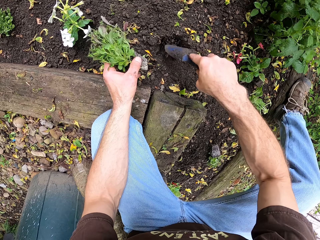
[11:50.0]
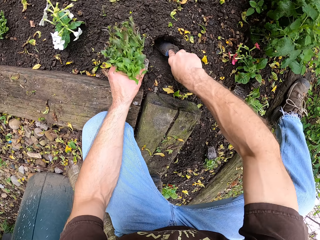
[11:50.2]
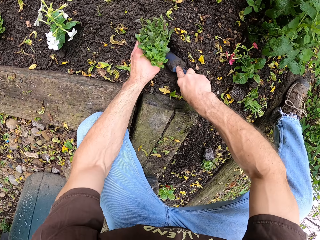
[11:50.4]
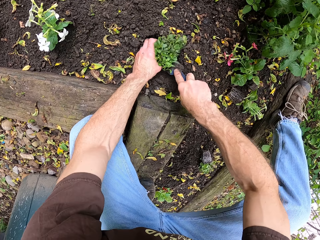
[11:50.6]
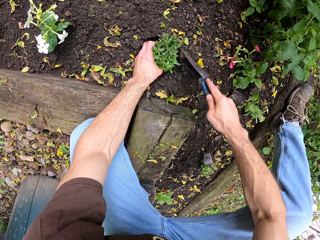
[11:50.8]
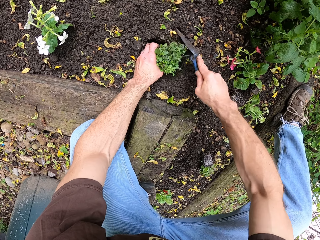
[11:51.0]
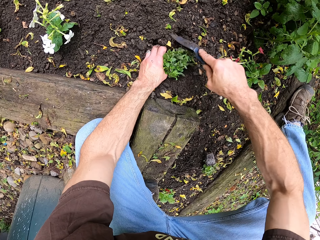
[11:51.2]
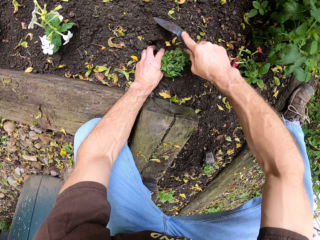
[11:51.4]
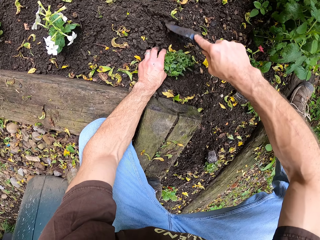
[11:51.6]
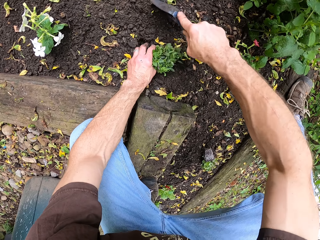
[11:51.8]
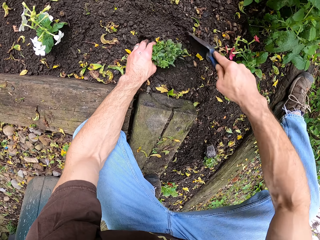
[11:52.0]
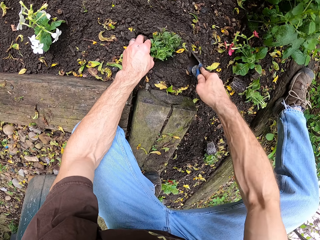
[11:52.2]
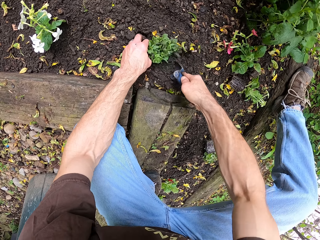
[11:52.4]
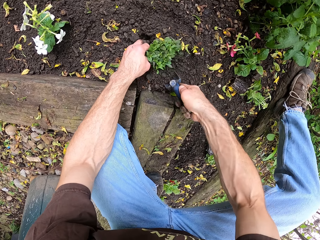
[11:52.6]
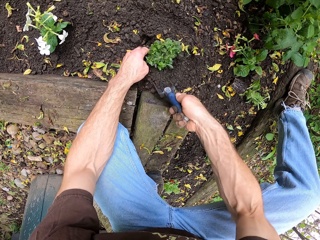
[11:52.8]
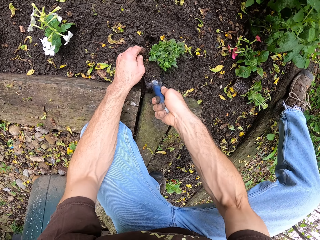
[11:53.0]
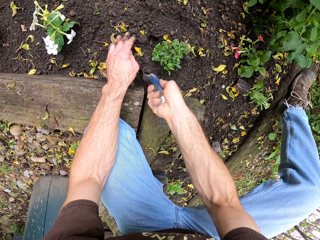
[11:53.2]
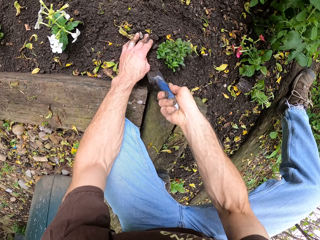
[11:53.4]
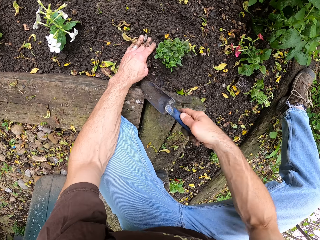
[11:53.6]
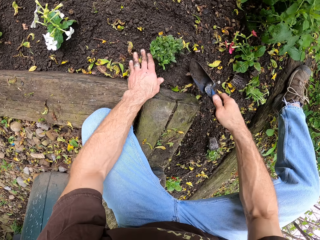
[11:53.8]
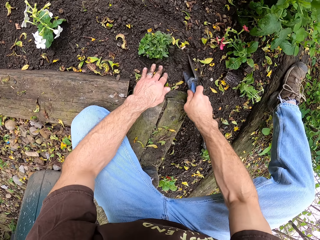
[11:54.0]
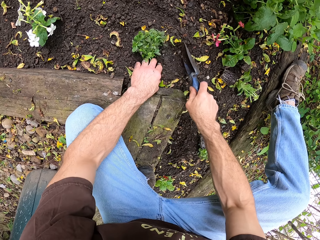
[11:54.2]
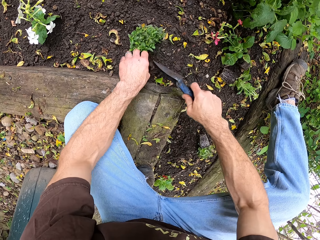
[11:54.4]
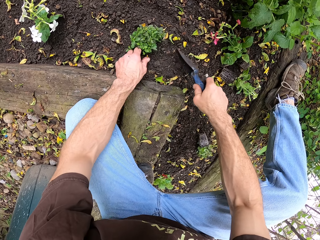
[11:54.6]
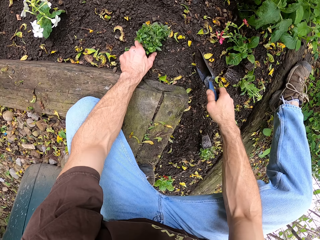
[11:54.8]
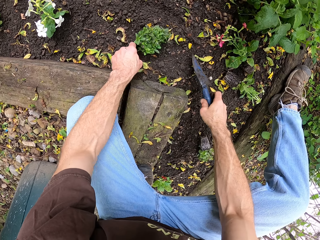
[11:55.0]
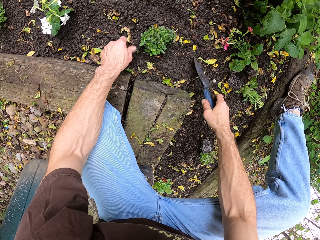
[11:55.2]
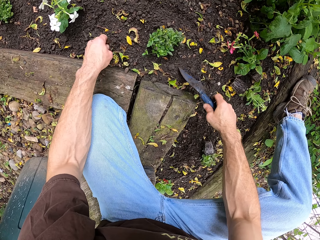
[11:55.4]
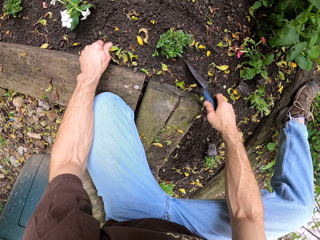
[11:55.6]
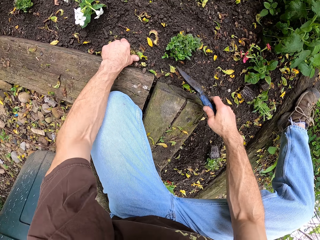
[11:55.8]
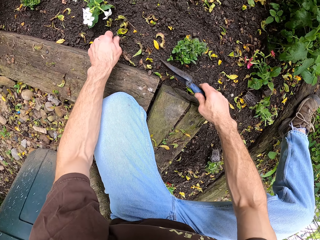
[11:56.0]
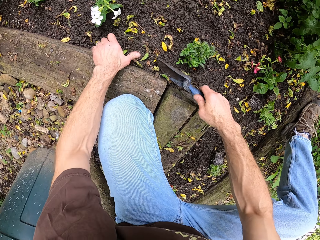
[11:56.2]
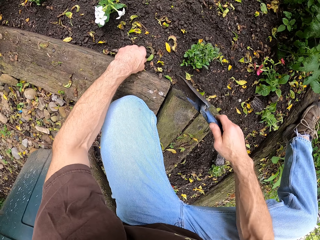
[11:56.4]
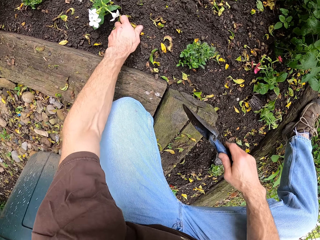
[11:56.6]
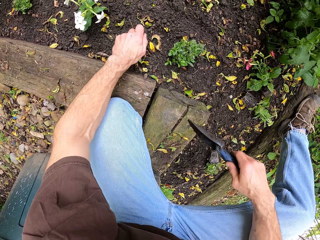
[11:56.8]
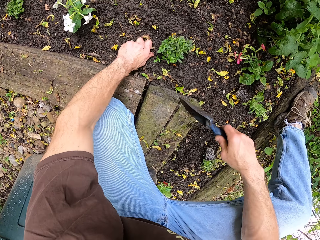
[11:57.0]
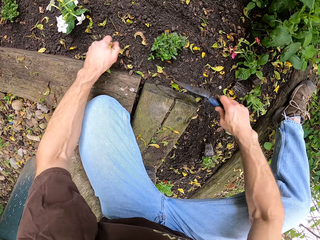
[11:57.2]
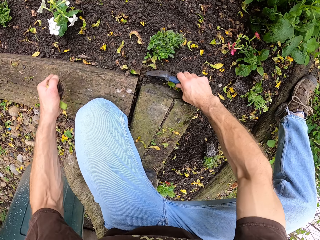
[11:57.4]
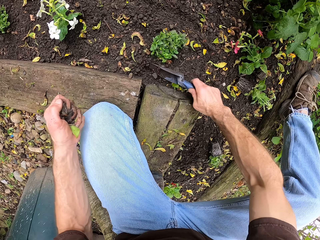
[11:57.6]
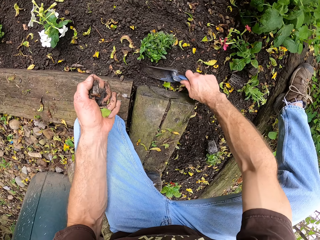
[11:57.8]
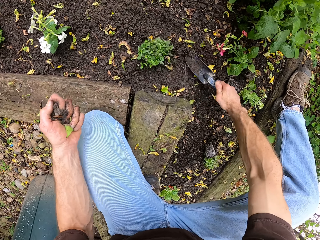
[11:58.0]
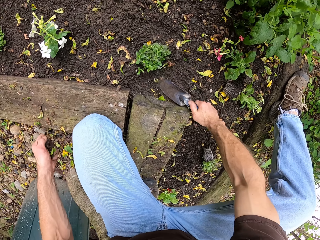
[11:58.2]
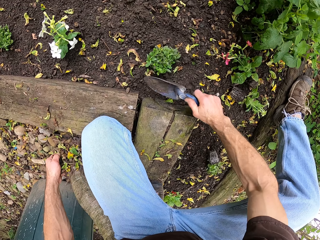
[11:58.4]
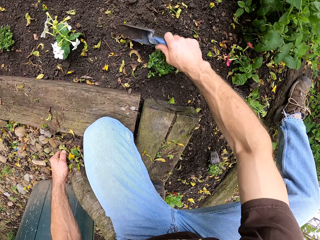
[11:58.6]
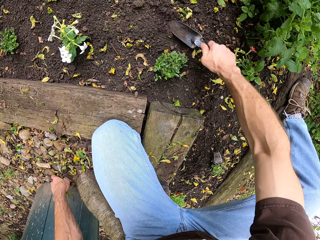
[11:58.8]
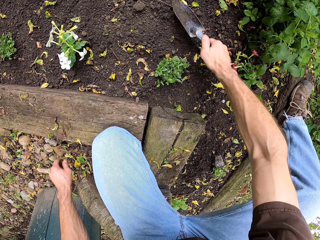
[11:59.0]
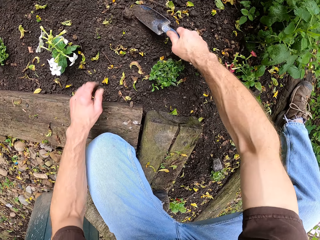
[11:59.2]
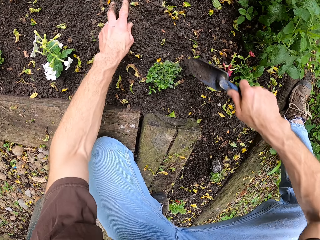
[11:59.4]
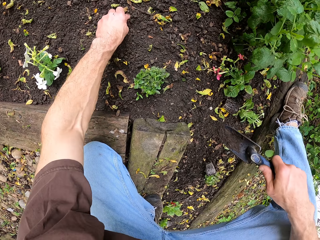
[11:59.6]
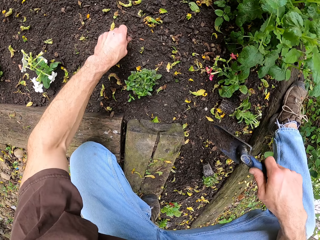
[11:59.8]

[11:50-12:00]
The camera wearer plants the young plant in the soil. They spread the soil around the plant. They pick the hard soil. They clear the ground.

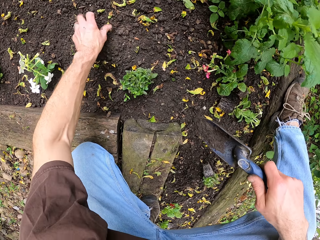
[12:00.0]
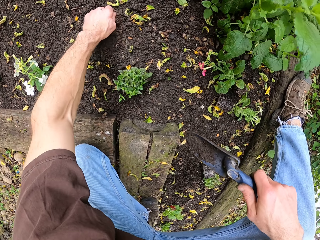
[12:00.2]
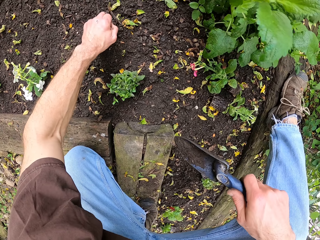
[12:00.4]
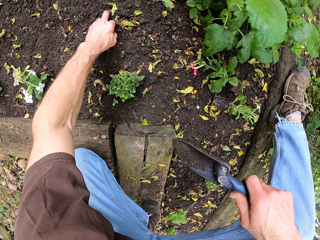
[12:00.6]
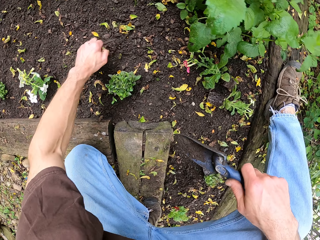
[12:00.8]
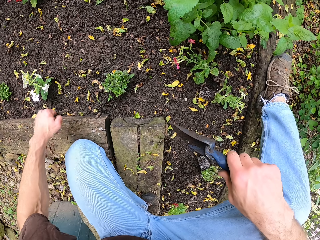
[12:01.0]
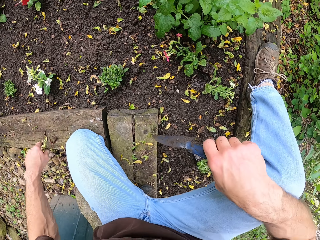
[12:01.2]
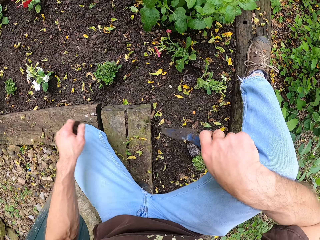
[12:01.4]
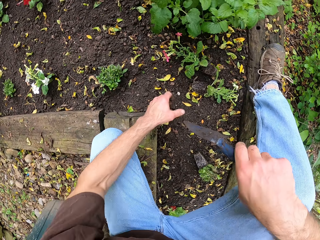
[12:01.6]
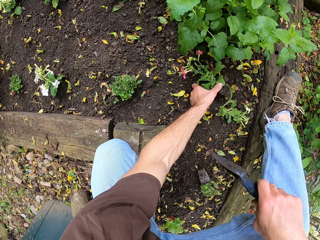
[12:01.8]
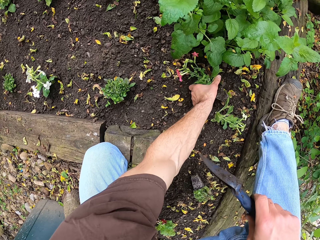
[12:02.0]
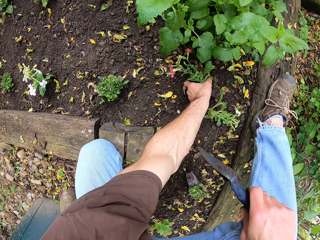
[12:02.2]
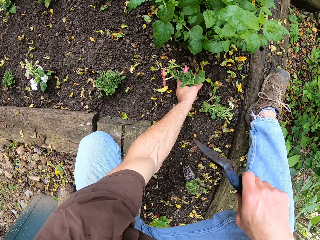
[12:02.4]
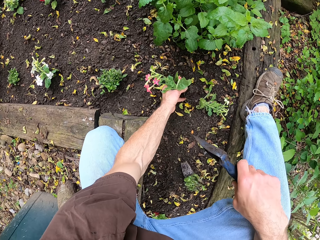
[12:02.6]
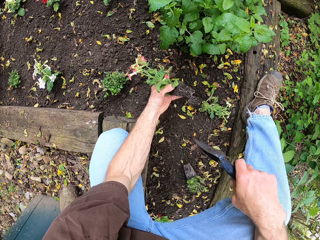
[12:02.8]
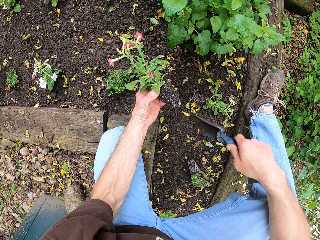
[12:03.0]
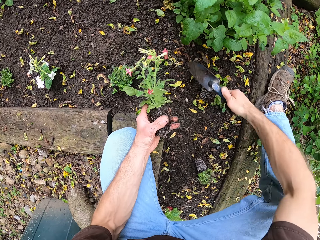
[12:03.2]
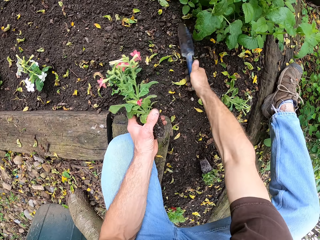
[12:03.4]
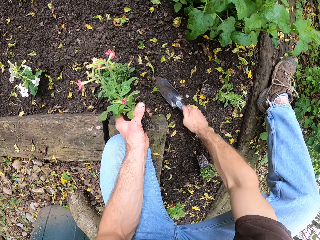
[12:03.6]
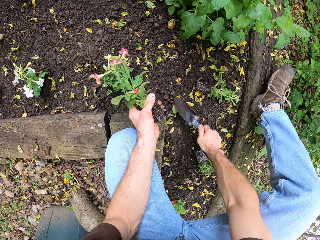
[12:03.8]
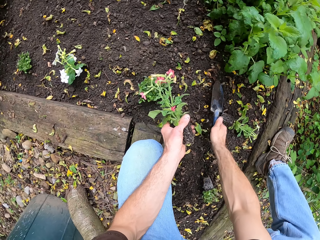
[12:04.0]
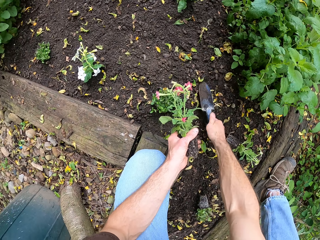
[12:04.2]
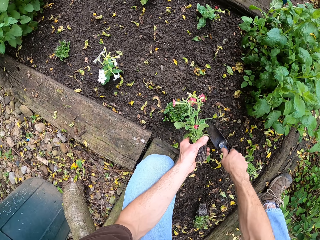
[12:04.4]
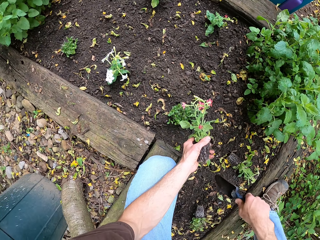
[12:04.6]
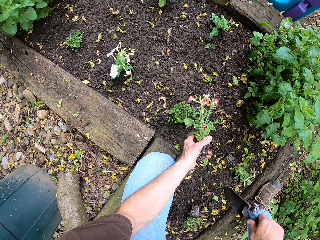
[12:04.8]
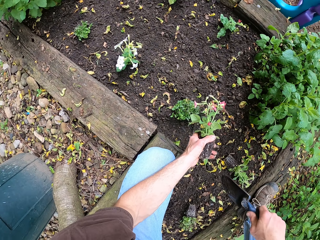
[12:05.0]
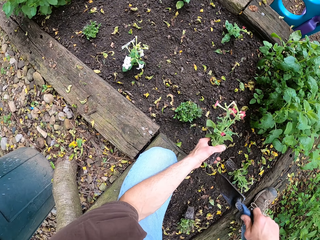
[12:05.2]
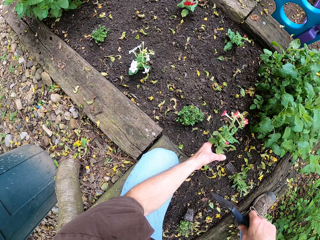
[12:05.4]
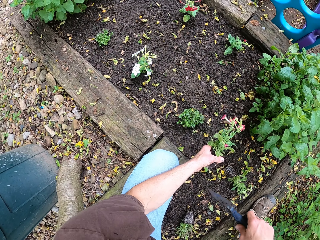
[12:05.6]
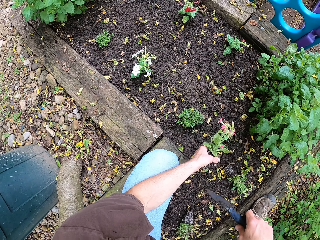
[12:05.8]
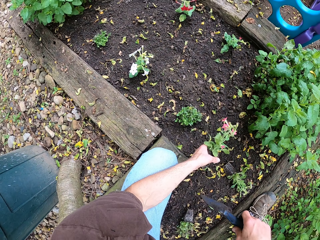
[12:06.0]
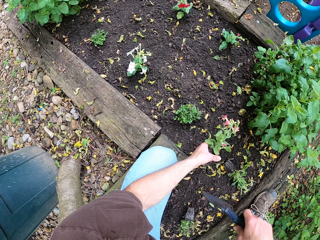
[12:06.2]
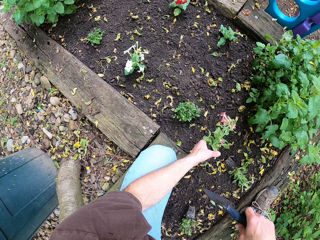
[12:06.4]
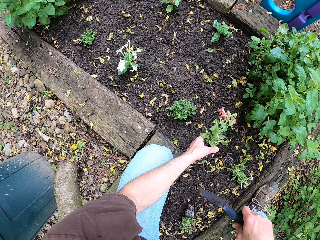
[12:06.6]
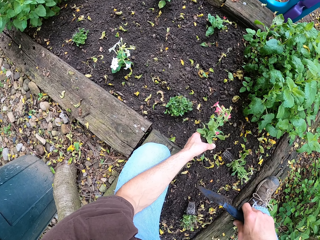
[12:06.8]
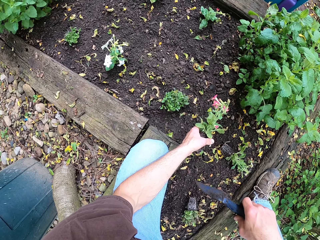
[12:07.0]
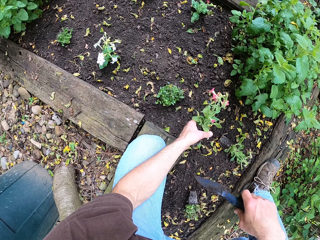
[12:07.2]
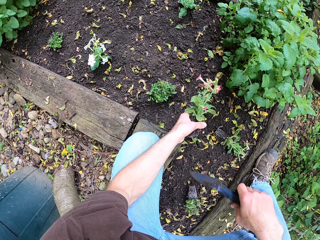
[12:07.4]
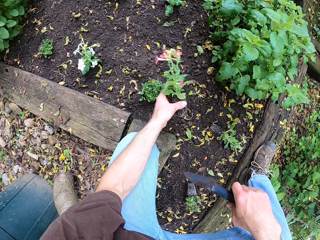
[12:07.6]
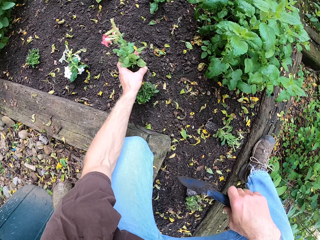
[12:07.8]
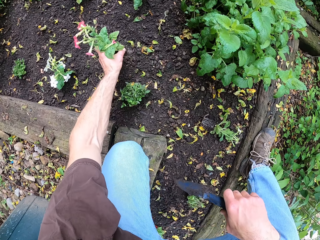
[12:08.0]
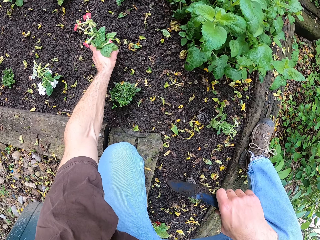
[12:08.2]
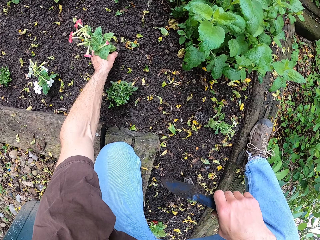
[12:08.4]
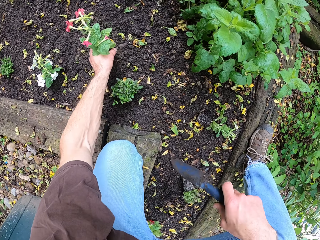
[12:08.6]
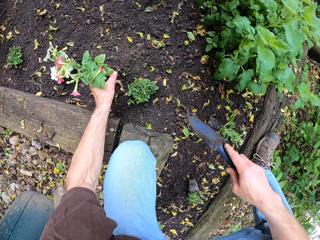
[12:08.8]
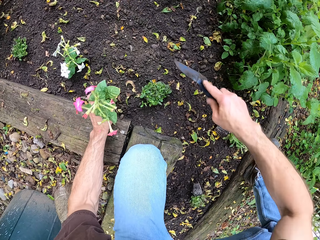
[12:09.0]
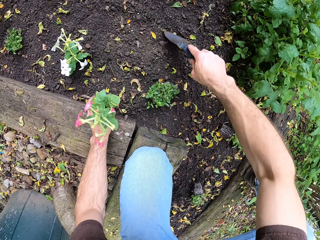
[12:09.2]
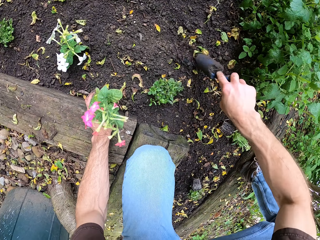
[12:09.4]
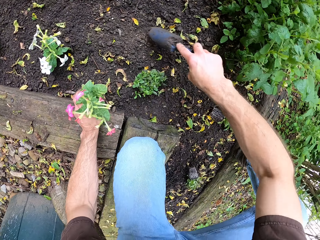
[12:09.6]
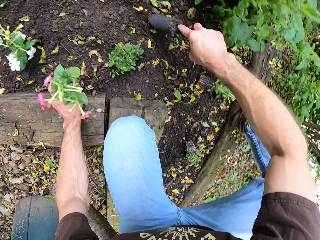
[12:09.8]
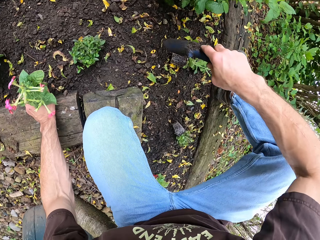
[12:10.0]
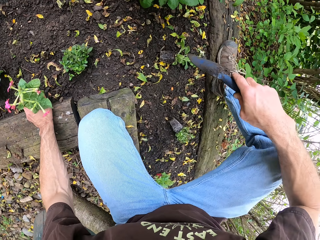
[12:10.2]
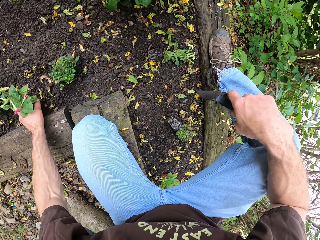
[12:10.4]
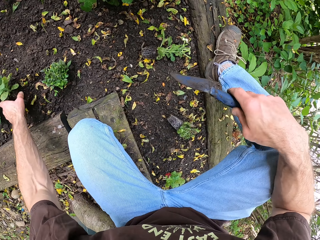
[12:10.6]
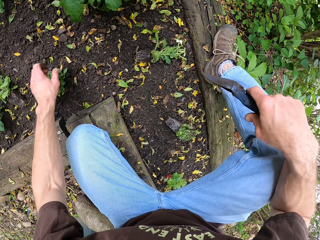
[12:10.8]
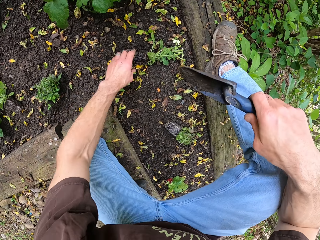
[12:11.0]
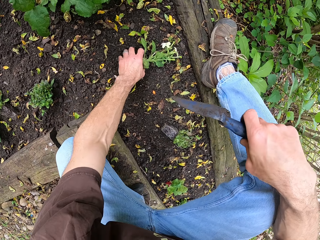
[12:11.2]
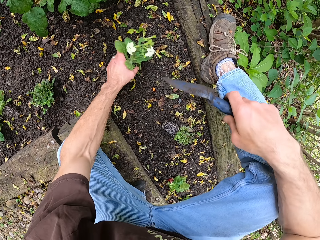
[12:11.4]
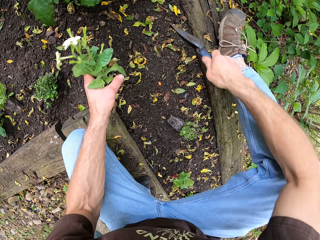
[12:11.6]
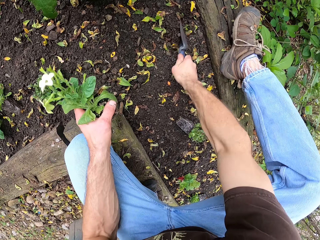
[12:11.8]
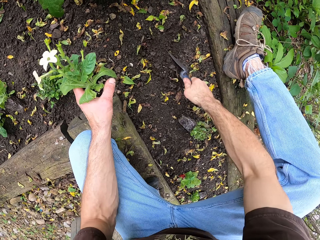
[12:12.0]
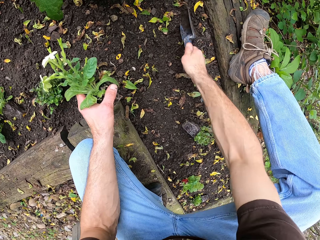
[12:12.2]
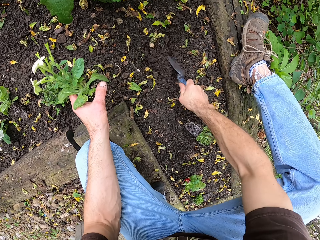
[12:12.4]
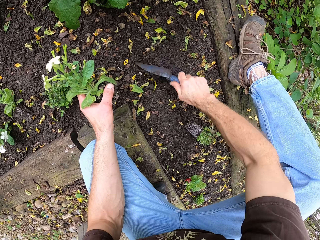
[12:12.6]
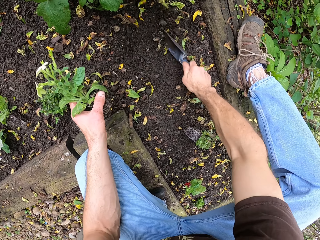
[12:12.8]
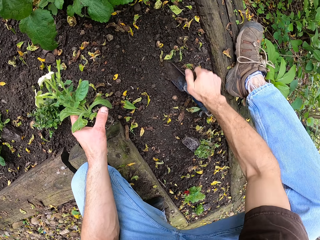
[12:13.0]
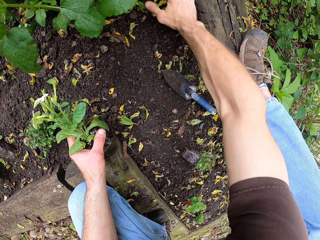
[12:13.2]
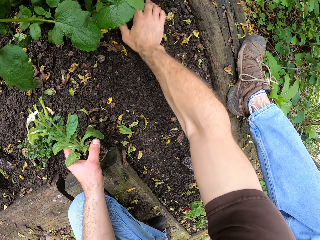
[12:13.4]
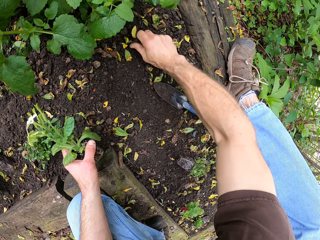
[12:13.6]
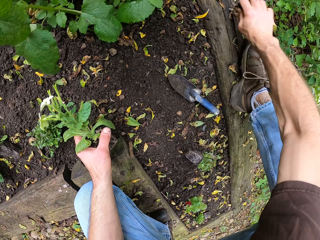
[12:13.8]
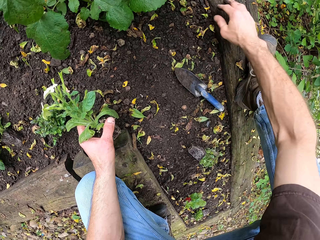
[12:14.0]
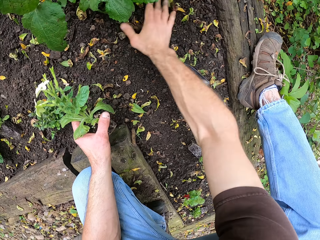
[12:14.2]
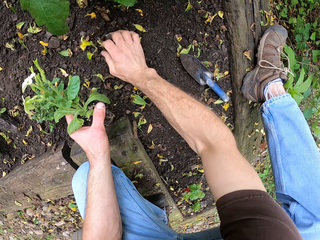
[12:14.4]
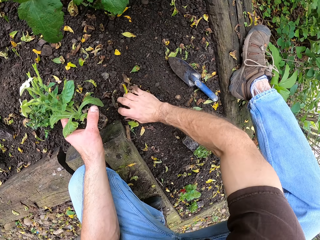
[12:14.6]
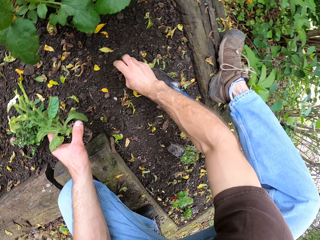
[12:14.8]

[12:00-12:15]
The camera wearer picks the flower from the ground. They clear the ground with the trowel. They drop the flower on the ground. They look at the soil. They put down the flower plant. They pick another flower from the ground. They clear the ground. They spread the soil. They put down the scooper.
